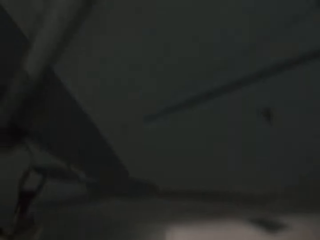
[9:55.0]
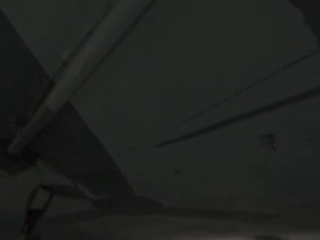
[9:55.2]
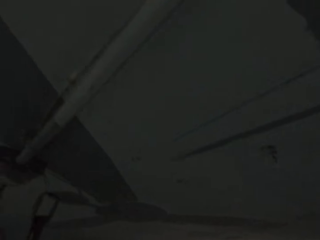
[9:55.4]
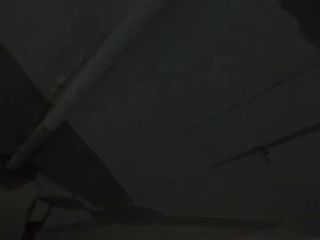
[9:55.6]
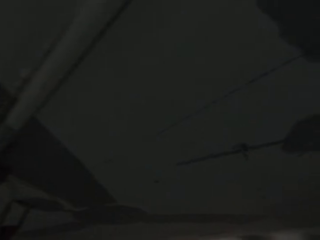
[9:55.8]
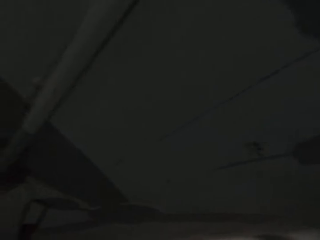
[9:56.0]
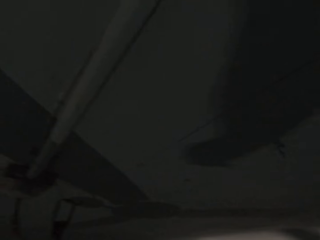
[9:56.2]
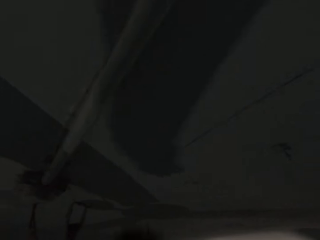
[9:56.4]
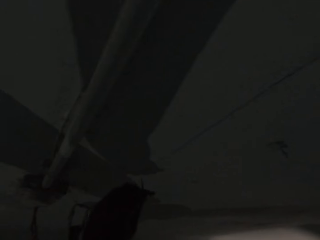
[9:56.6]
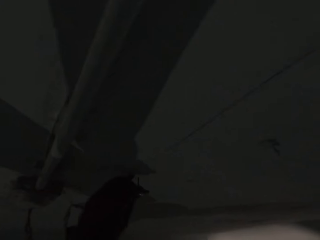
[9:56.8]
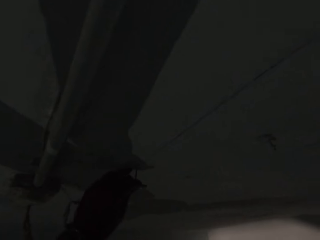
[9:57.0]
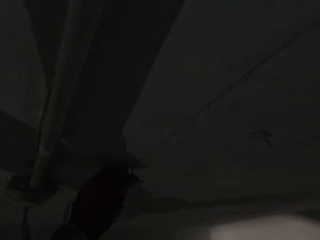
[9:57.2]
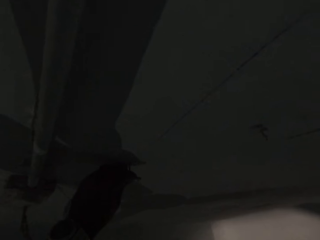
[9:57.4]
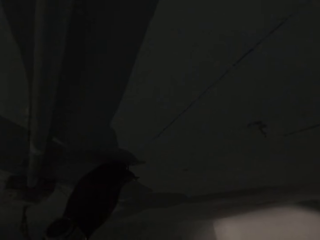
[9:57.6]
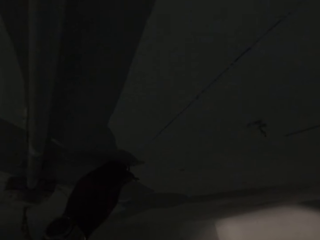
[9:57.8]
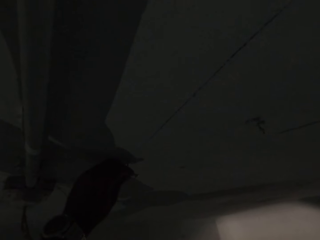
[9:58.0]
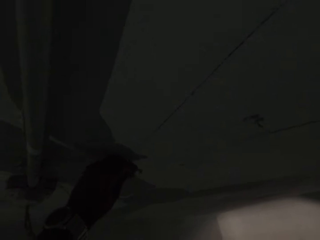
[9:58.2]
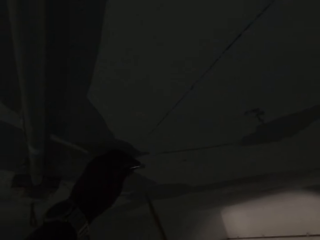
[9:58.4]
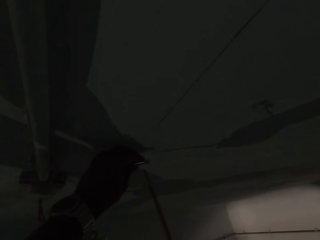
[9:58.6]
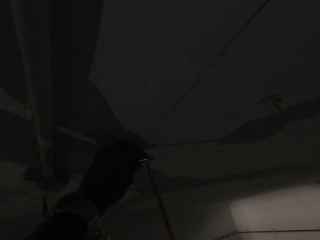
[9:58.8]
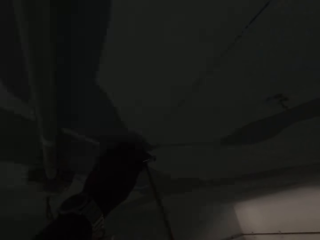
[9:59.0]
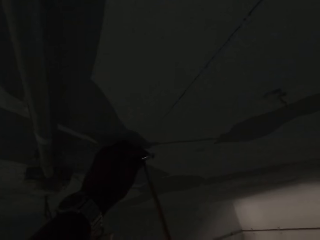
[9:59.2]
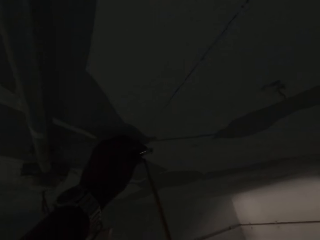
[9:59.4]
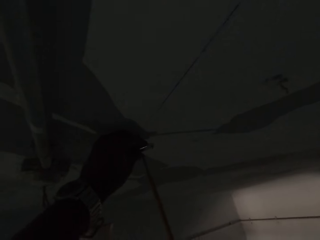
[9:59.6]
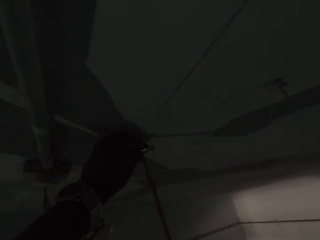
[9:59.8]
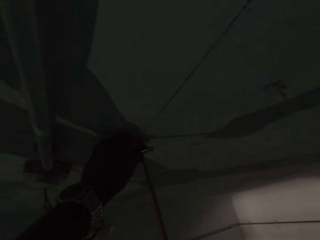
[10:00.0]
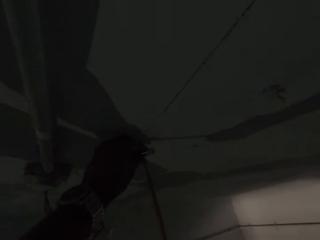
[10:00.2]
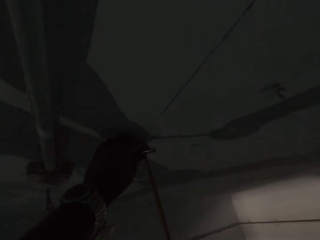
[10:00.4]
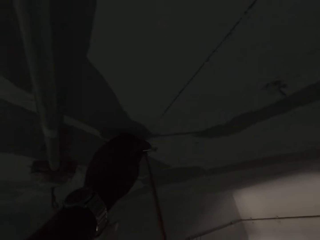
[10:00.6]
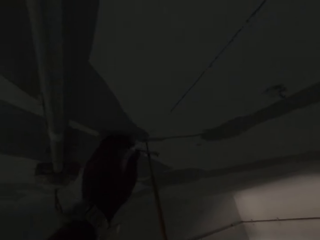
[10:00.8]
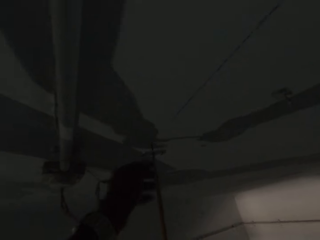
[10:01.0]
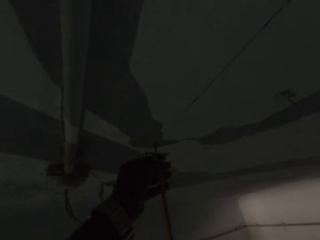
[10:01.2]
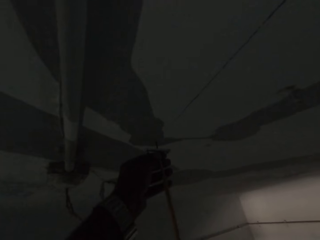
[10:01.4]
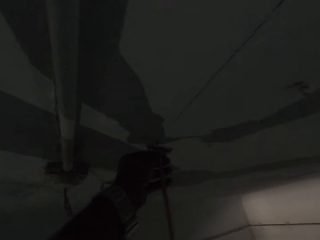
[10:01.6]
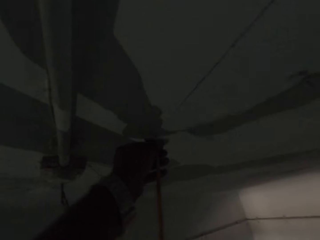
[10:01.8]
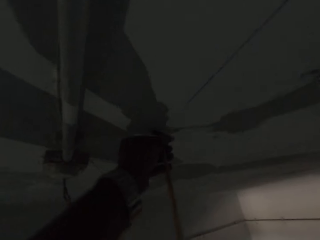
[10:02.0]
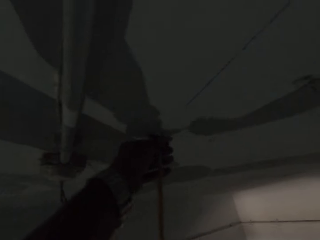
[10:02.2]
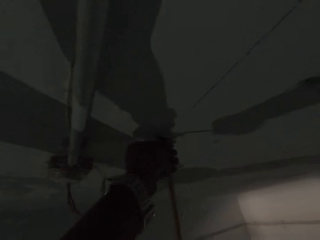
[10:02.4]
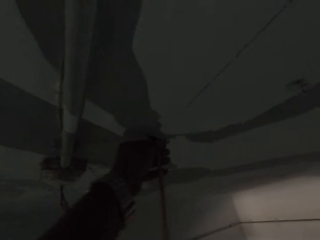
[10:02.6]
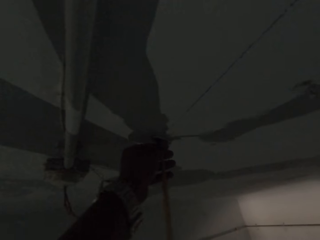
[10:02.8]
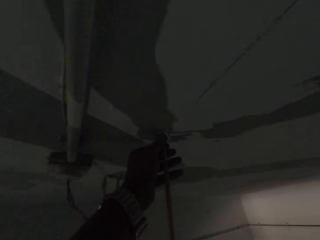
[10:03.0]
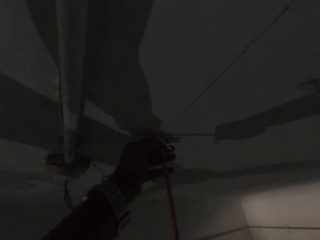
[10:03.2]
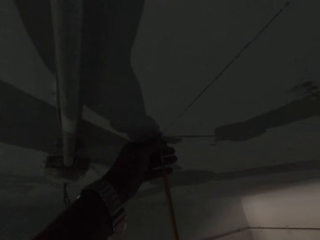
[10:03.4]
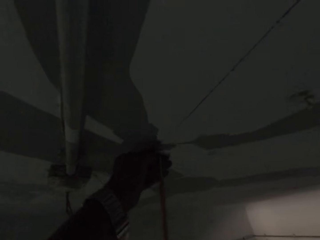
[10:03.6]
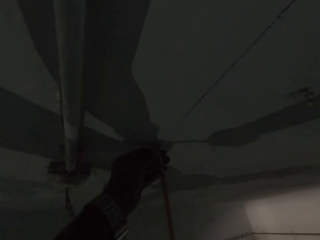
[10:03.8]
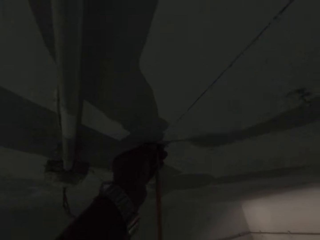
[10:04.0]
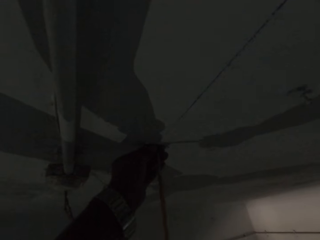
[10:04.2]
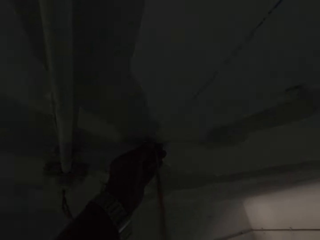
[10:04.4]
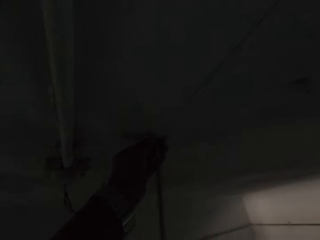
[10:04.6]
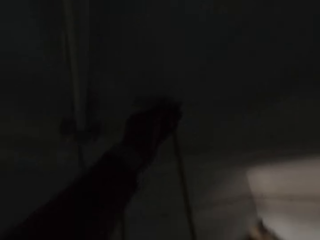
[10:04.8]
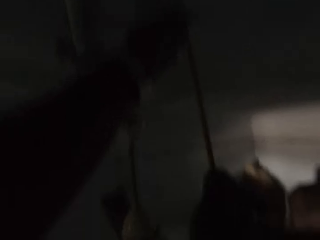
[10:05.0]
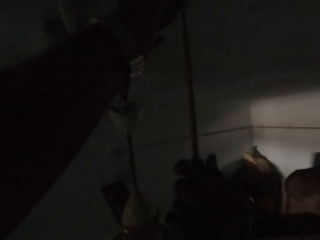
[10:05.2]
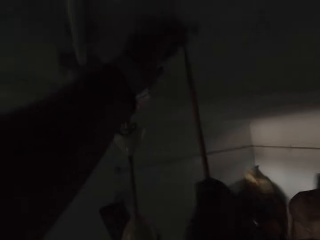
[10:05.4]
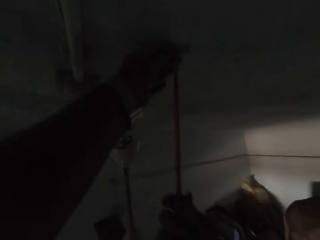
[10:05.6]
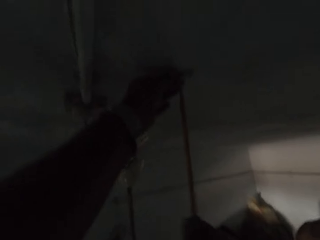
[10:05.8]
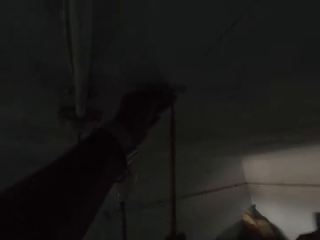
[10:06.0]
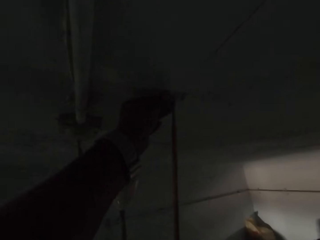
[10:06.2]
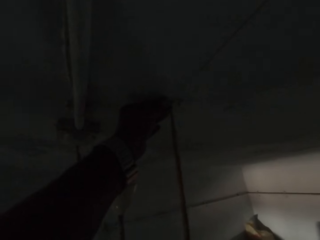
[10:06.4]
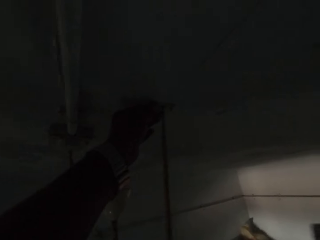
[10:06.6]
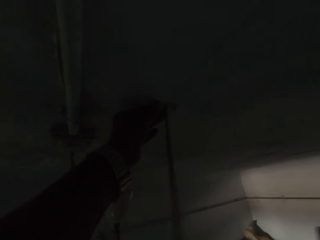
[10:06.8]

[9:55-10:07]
The camera wearer places a wall bracket on the wall with his left hand. He drives in a screw in the wall bracket to the wall with the screwdriver in his right hand.

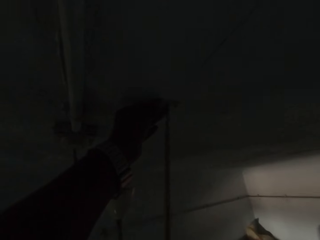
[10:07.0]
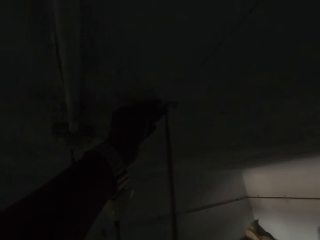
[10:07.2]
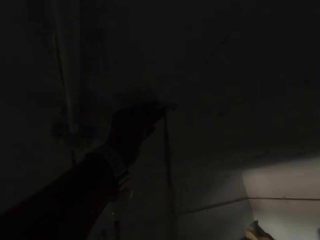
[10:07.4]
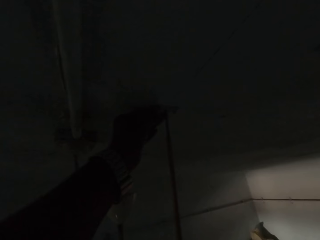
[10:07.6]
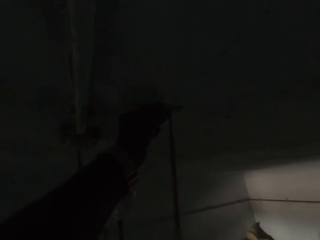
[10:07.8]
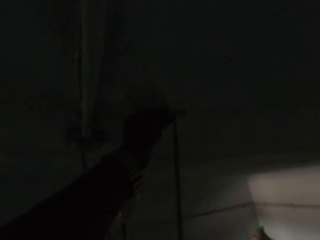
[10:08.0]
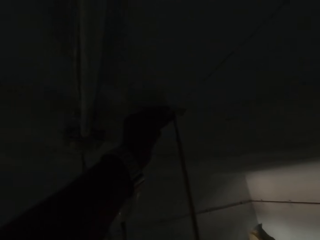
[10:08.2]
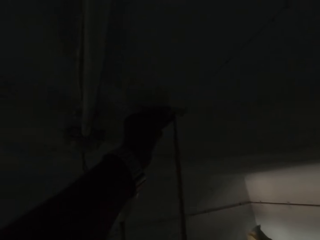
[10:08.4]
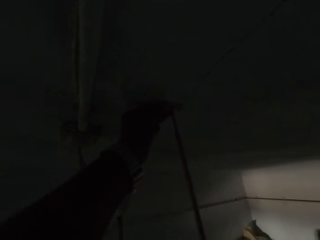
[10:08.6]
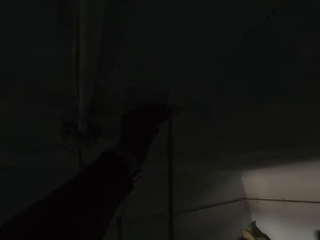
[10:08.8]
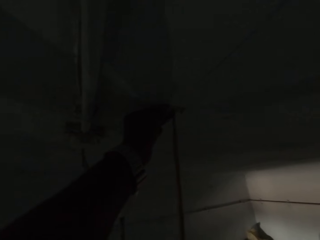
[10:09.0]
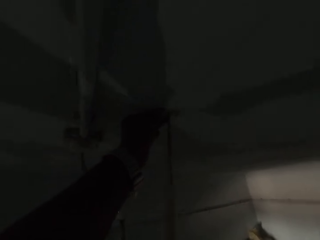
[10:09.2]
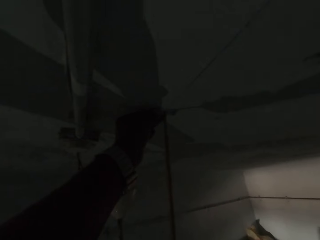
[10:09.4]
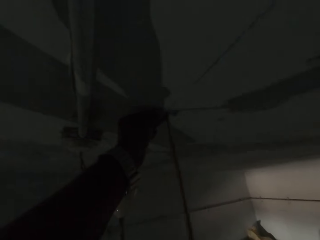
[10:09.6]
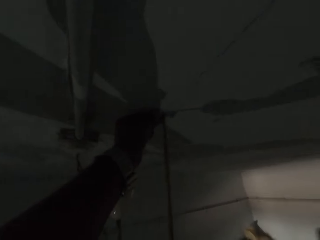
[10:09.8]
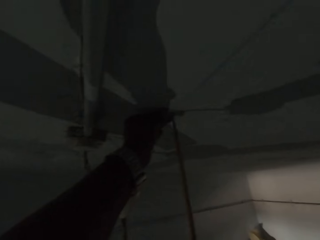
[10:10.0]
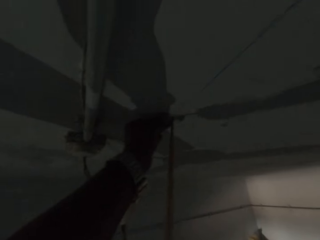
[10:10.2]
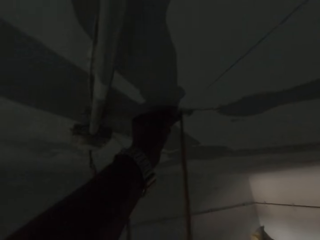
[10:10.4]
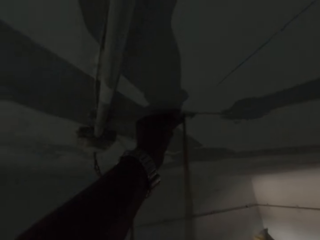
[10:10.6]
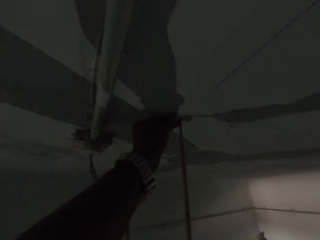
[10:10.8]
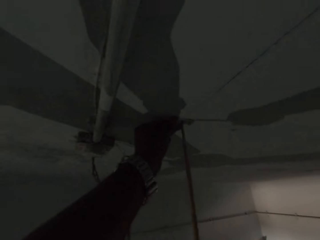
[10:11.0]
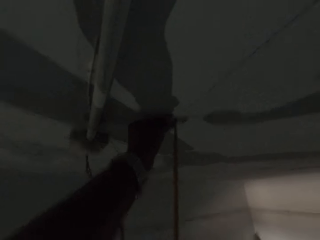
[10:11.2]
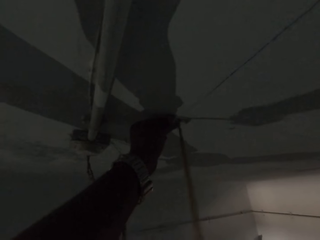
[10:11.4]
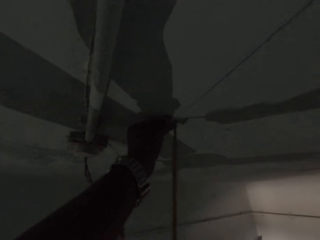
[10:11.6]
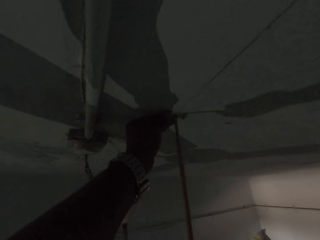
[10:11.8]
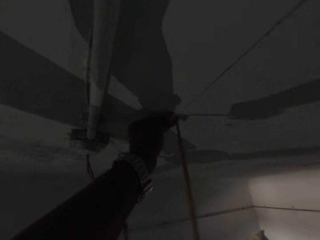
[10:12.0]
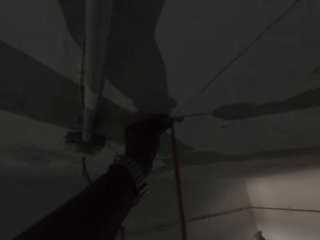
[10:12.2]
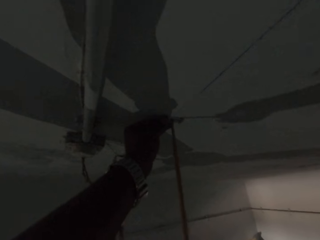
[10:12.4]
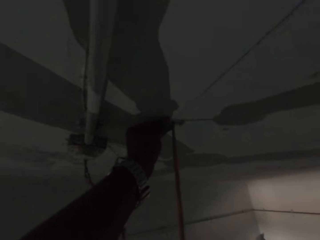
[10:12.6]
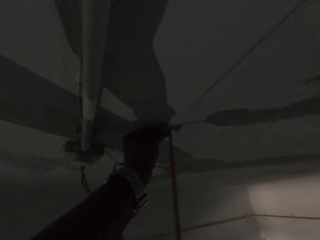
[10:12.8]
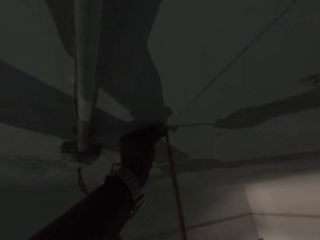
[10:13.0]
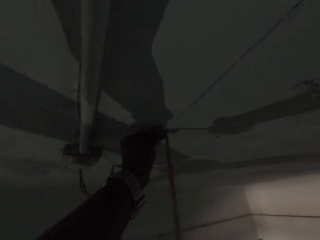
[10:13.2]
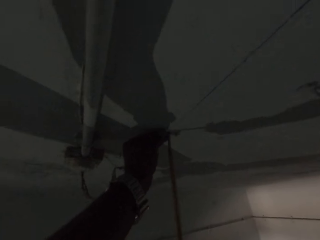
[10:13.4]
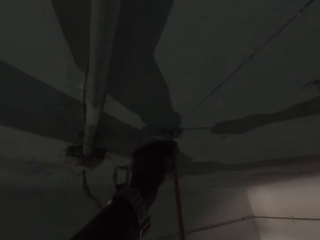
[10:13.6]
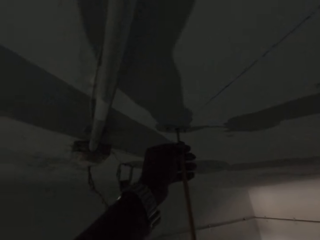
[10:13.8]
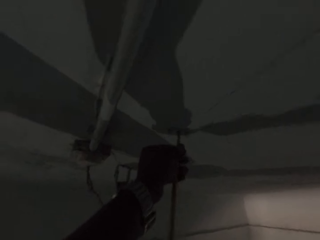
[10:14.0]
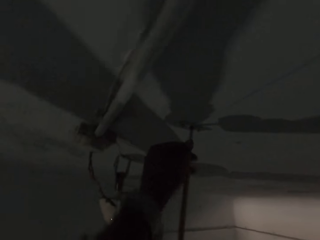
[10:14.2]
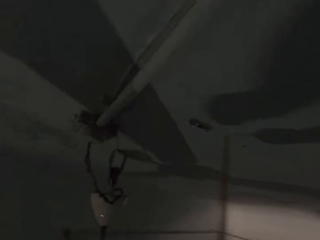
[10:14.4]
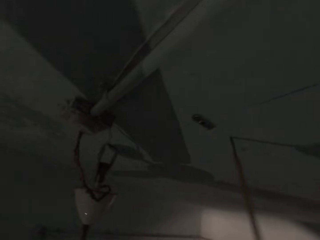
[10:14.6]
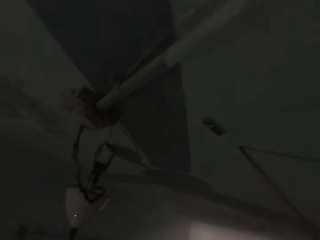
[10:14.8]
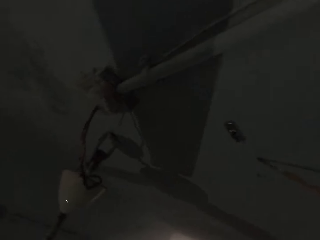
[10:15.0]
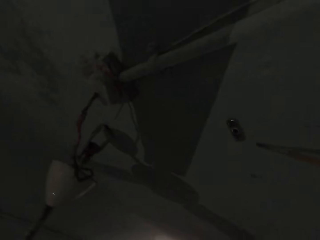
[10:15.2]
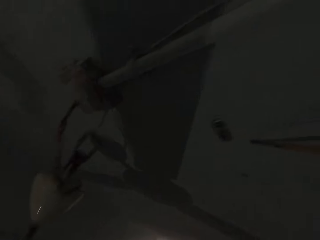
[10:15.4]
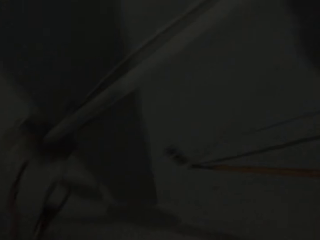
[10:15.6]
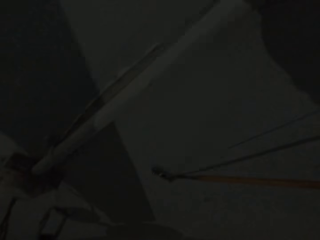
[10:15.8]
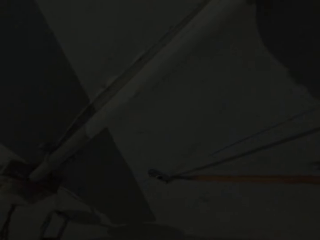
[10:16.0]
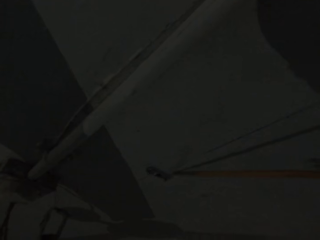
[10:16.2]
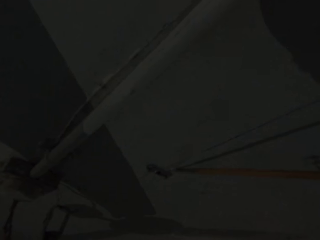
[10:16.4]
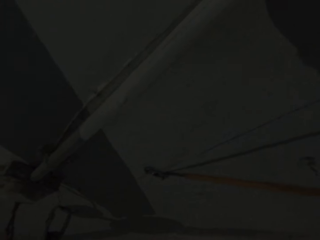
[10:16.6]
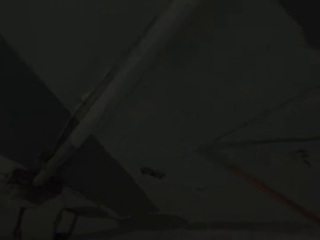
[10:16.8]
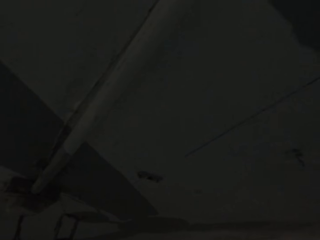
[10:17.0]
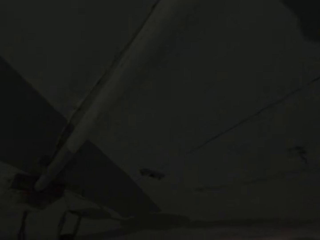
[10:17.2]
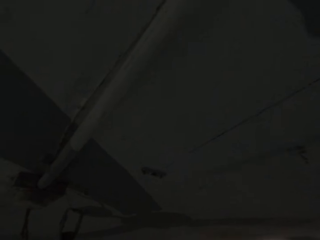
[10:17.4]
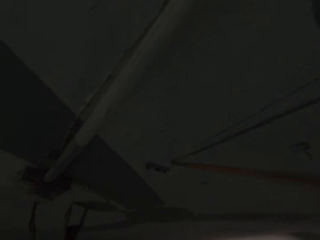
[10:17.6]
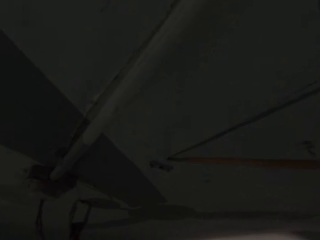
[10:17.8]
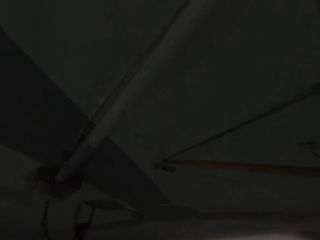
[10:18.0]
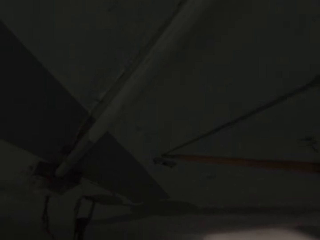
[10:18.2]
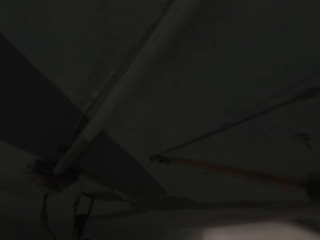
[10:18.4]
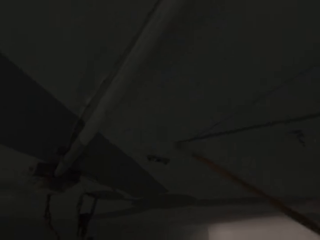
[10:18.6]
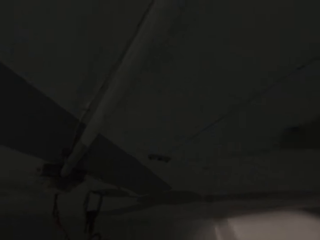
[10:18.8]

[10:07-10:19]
The camera wearer hits the wall with the screwdriver in his right hand.
